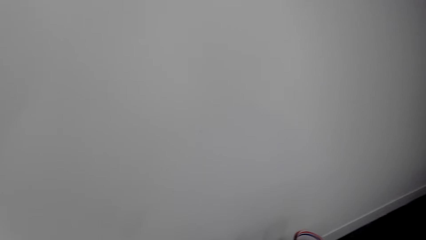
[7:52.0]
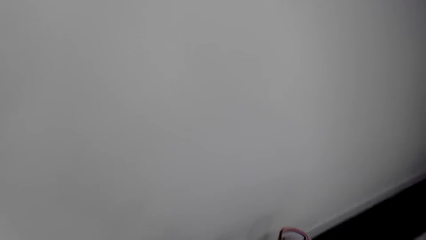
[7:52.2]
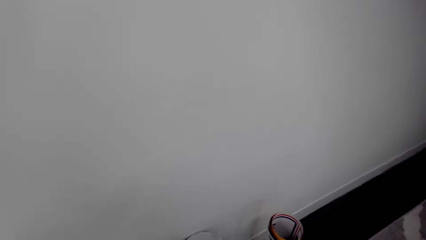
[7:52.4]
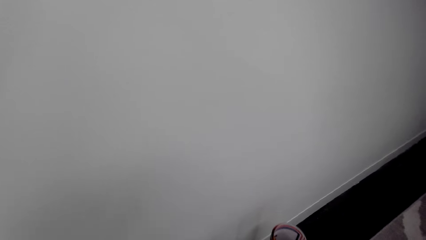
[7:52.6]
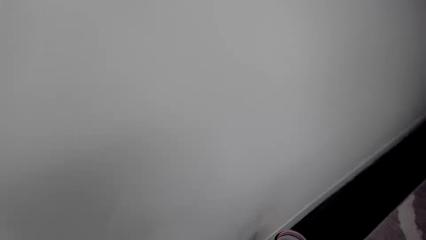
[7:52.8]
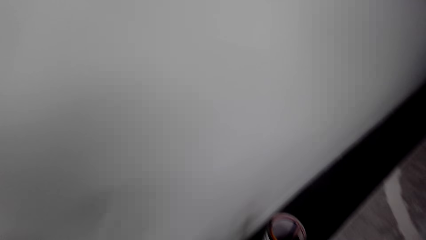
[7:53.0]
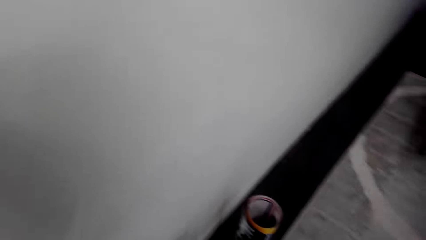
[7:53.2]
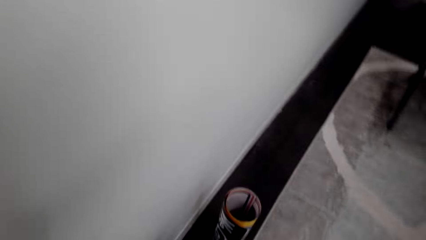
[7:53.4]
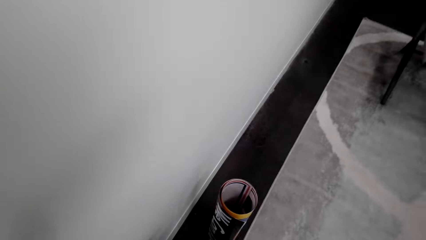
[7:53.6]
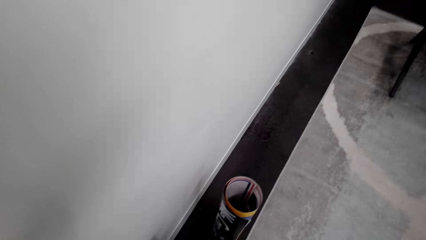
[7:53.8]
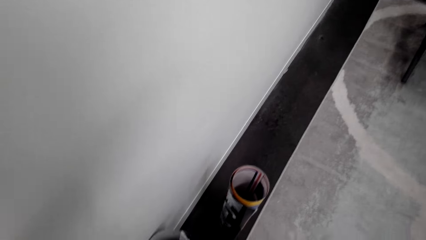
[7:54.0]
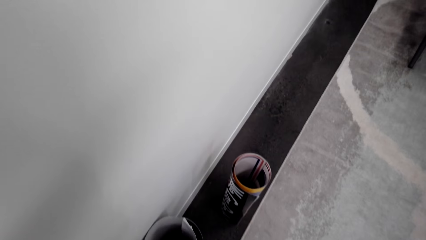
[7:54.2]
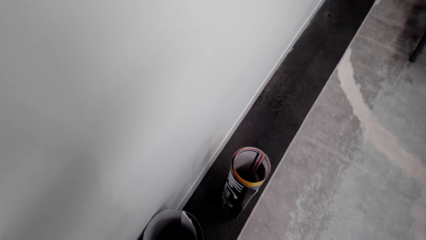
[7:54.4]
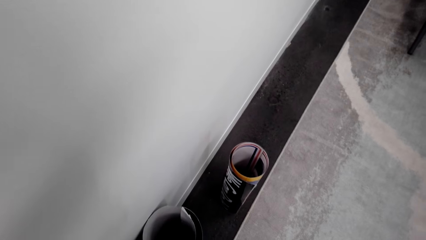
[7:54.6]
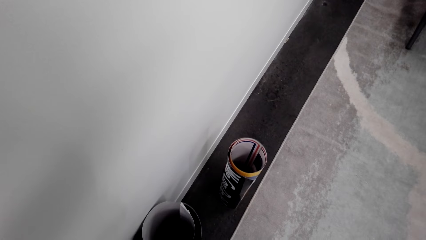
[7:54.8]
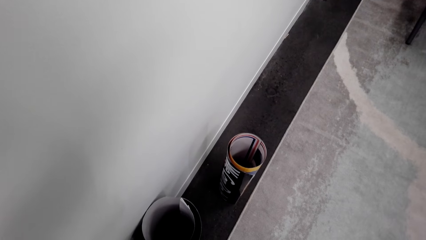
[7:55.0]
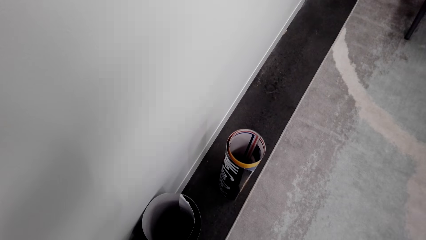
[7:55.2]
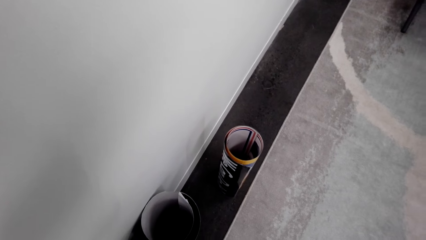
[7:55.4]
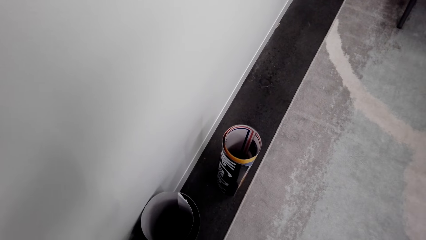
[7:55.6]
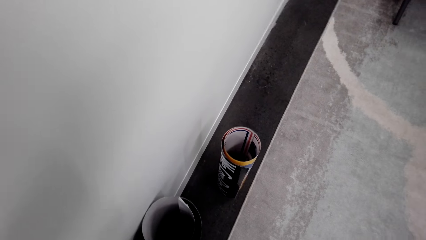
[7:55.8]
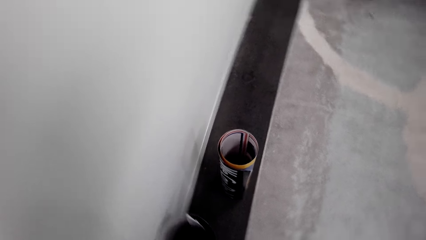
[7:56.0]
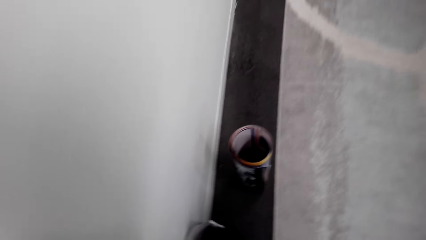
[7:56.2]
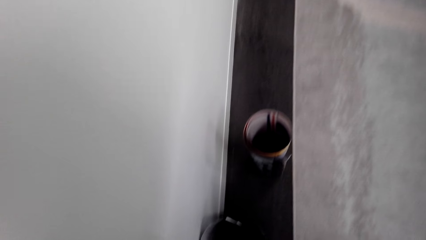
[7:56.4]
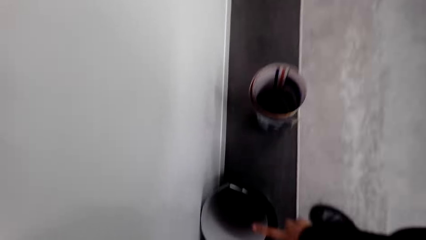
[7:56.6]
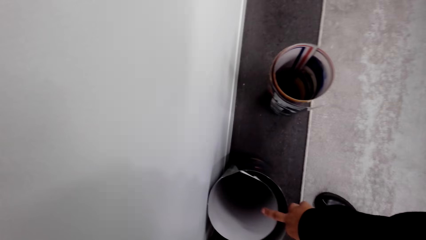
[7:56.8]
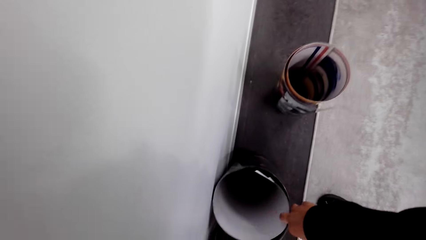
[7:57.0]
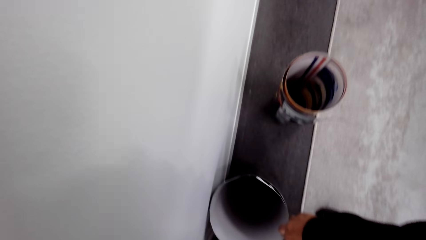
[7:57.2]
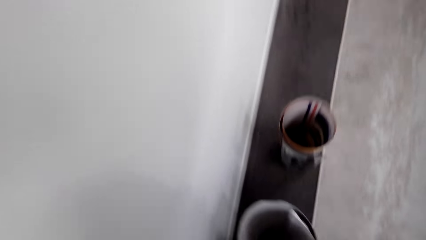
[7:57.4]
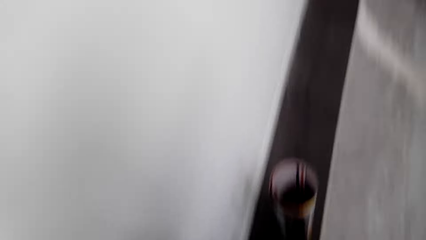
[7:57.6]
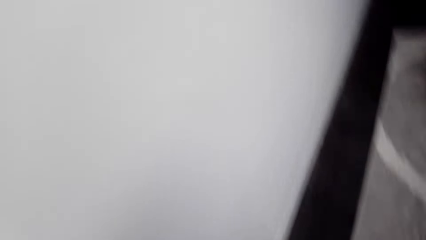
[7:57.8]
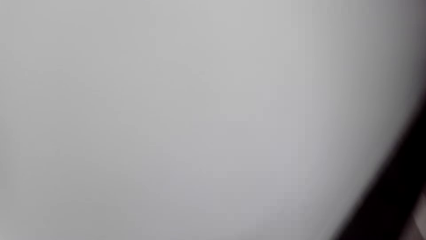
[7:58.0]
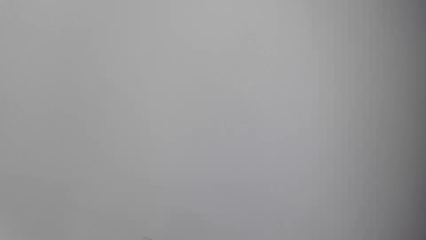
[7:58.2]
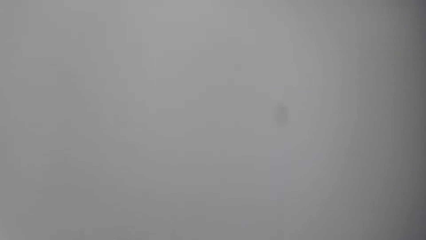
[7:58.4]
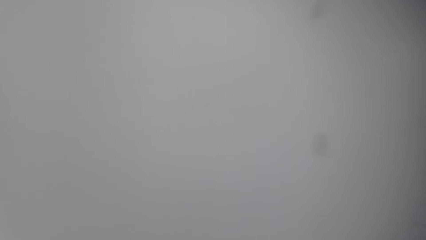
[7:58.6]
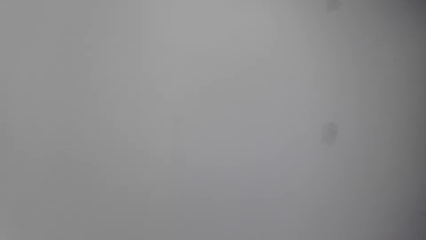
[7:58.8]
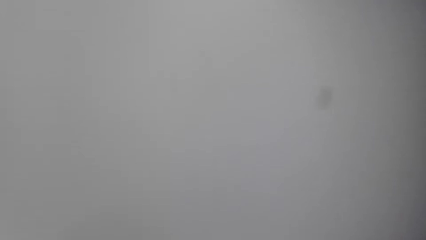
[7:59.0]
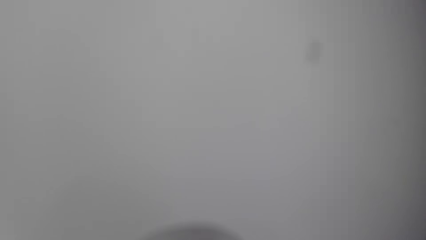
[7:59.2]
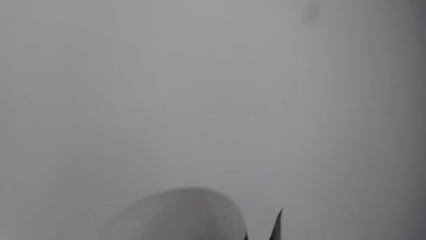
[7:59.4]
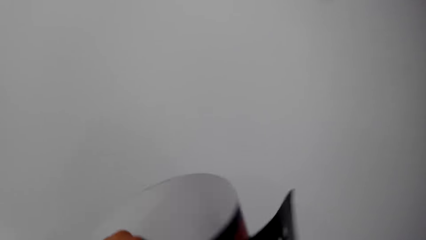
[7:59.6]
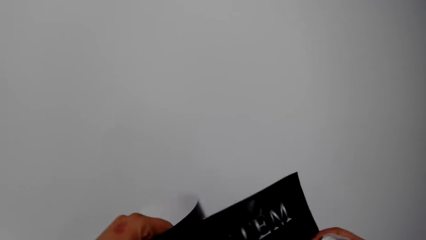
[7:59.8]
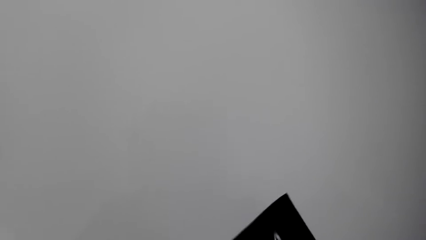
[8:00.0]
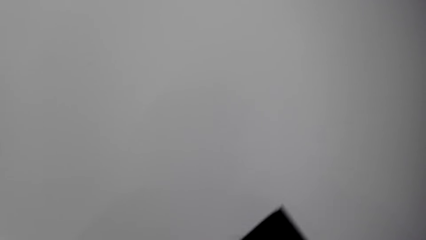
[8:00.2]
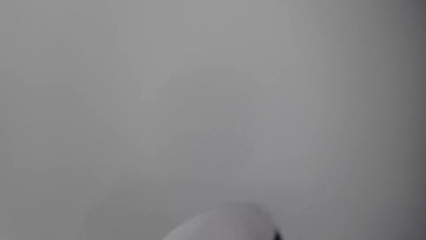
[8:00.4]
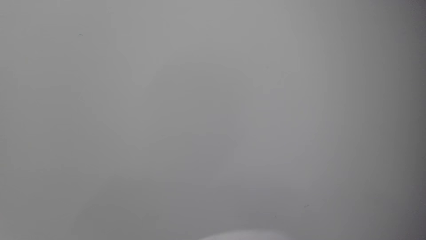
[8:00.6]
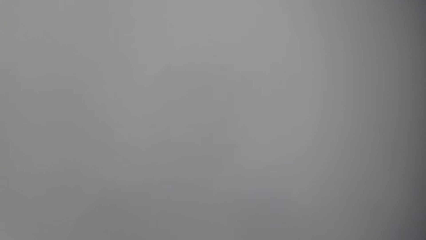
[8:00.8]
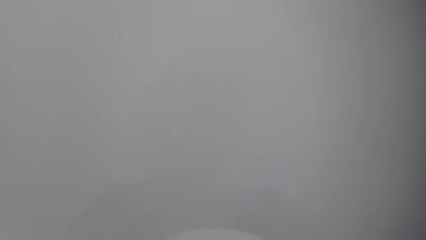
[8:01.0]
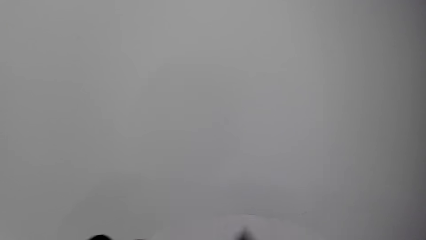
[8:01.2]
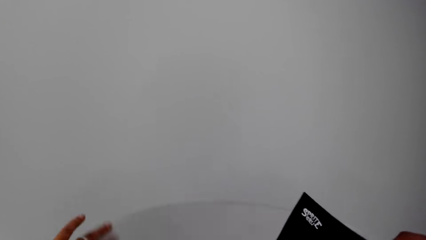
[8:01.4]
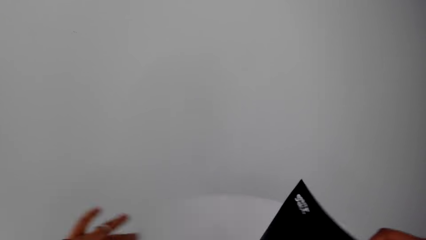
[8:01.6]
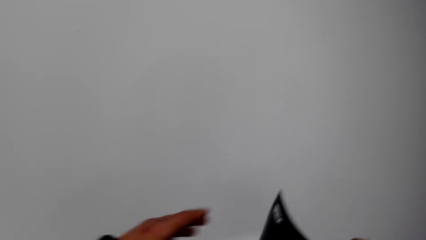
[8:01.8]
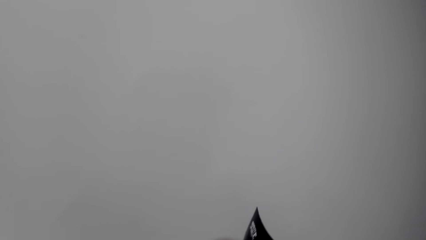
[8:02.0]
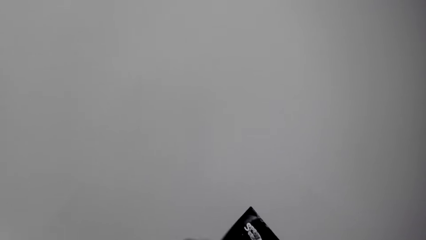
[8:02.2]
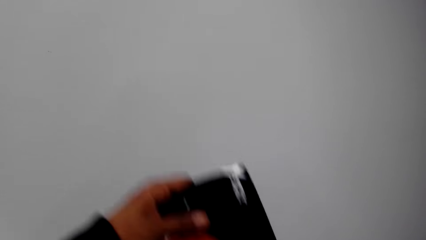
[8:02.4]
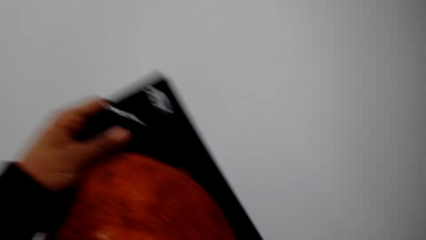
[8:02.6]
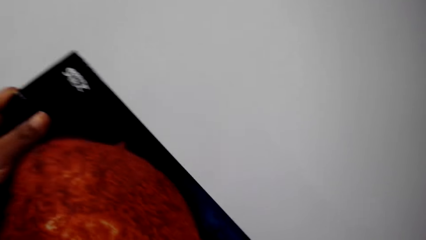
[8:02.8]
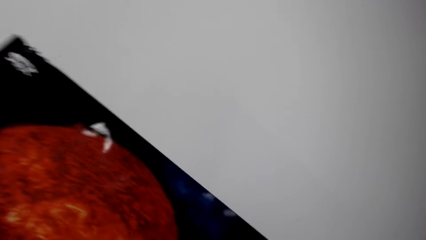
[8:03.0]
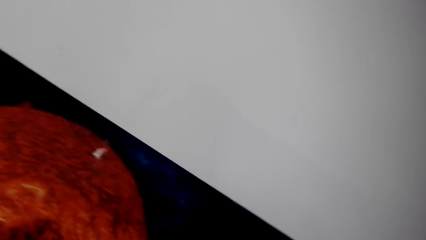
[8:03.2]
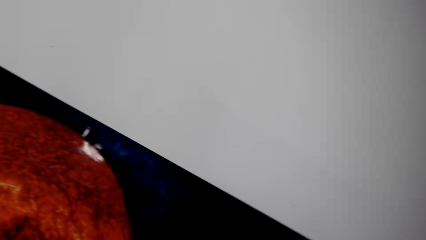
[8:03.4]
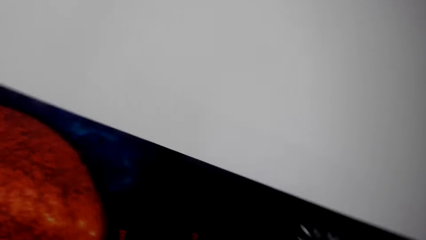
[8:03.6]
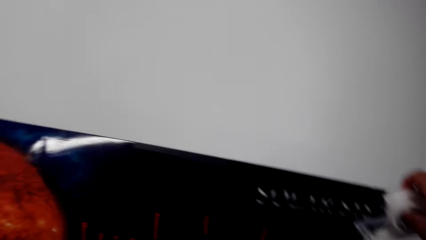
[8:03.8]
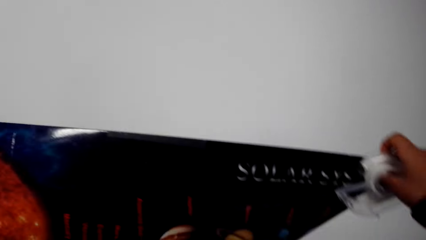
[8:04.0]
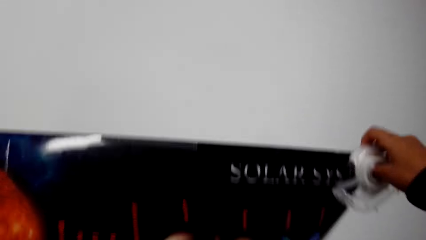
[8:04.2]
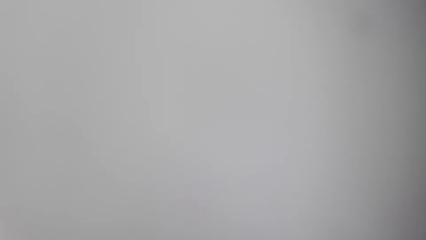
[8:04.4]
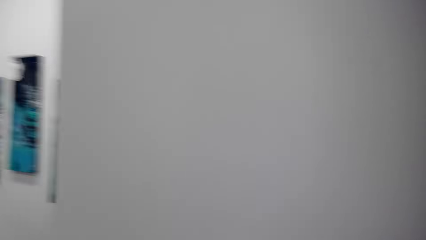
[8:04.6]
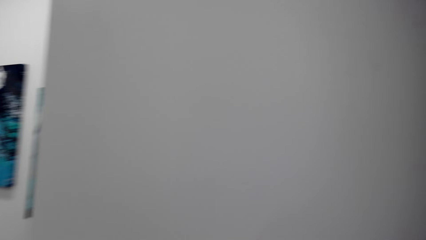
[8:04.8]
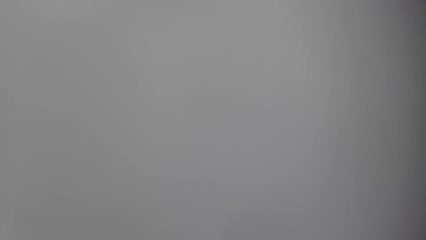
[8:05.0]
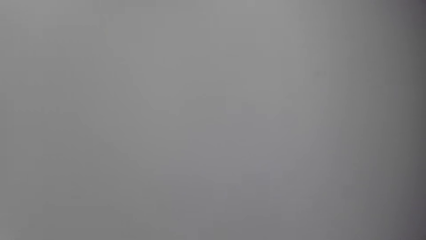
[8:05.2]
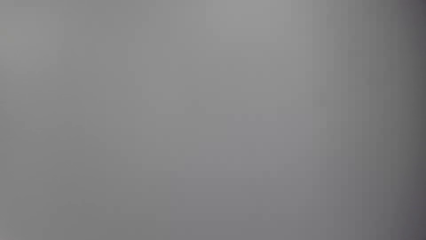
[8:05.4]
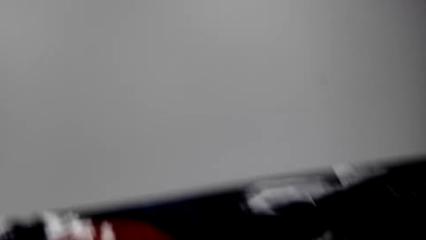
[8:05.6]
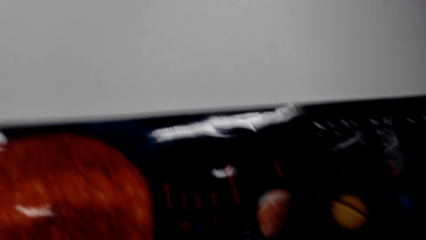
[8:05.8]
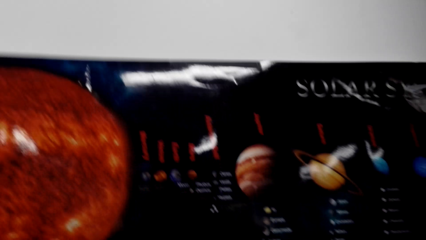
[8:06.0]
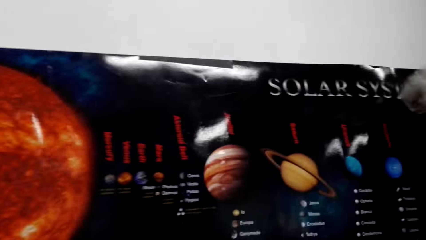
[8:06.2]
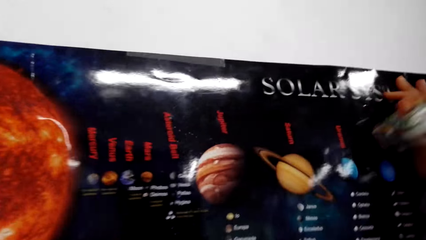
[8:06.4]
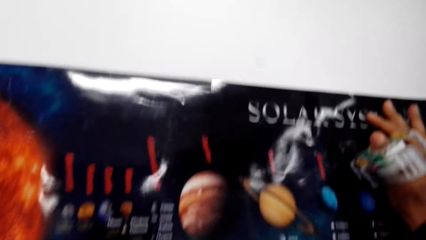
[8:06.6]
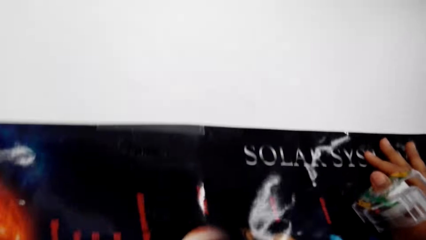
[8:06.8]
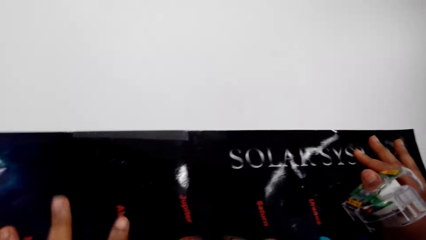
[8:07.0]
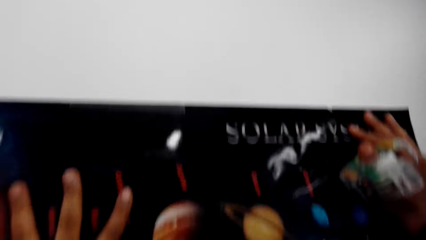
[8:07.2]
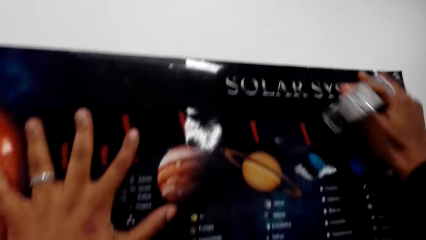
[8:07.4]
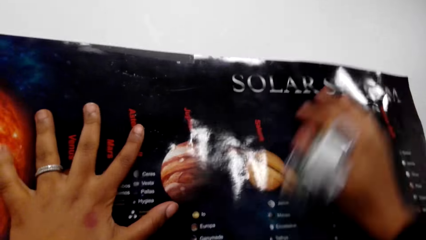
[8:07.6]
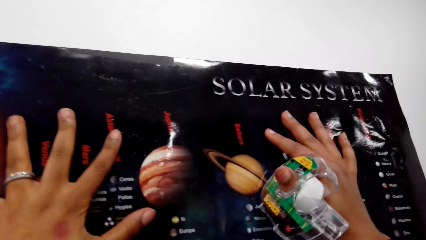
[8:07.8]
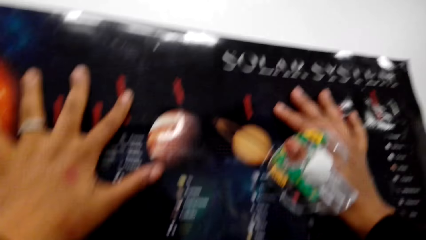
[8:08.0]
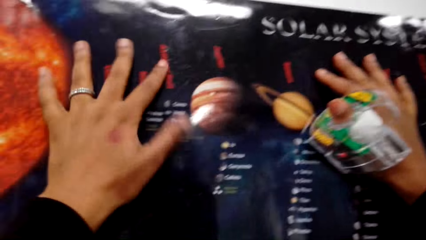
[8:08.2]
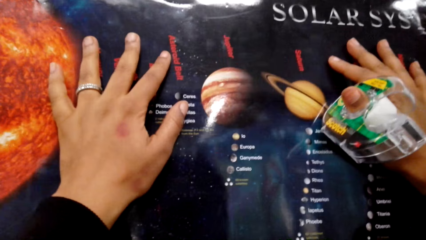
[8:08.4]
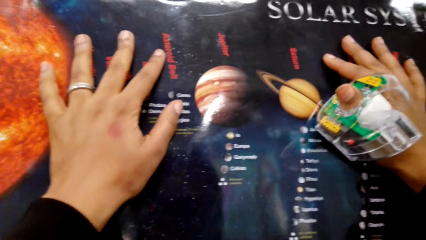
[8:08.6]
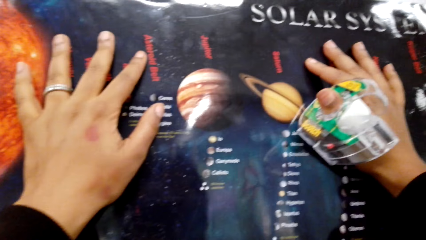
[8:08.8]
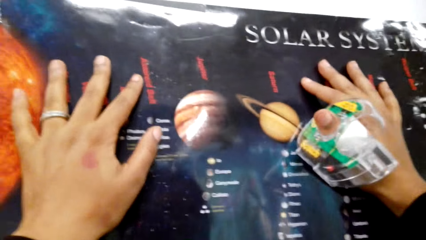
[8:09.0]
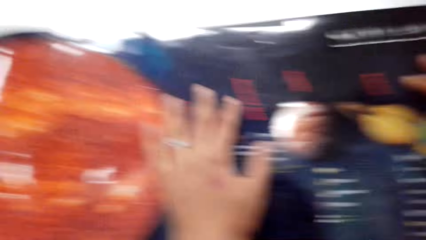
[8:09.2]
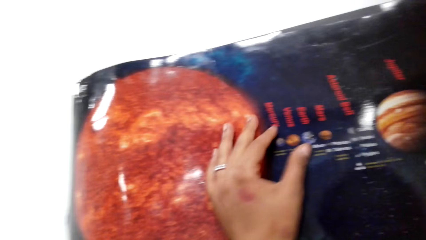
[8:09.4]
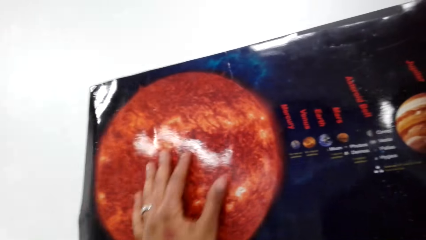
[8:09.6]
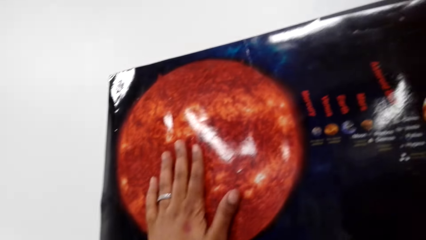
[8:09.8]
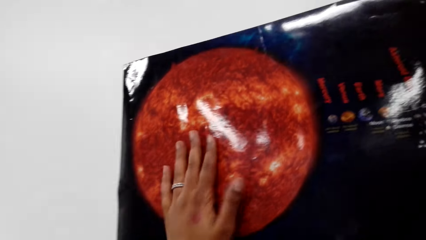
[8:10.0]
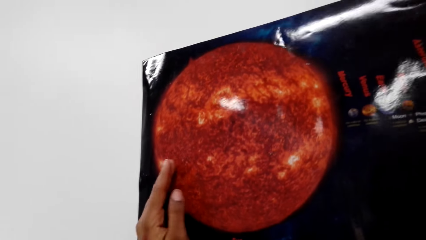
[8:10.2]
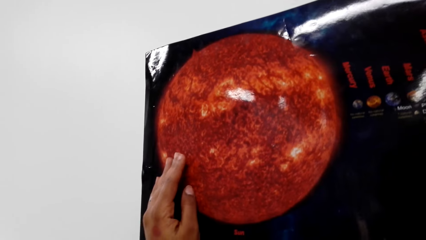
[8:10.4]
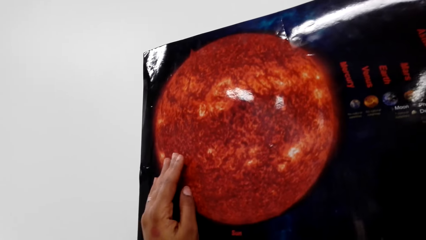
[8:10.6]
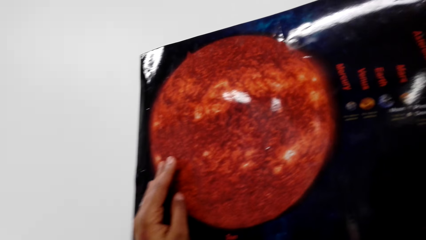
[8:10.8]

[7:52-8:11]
The camera wearer picks up the poster from the floor with her right hand. She unrolls the poster with both hands. She holds the poster. She pastes the poster on the wall with both hands. She holds the poster against the wall.
